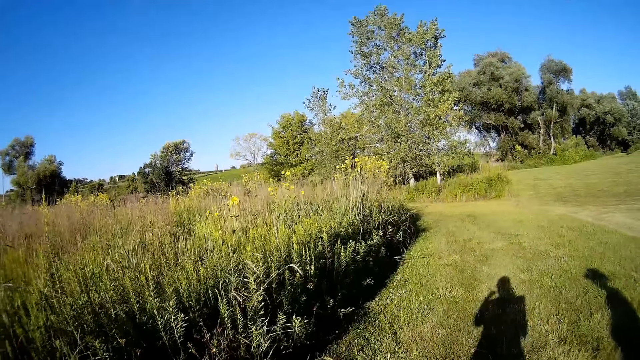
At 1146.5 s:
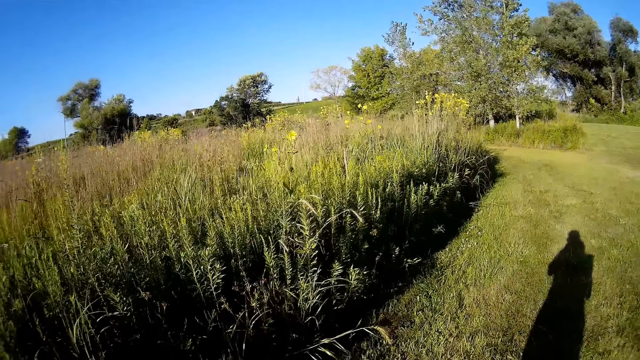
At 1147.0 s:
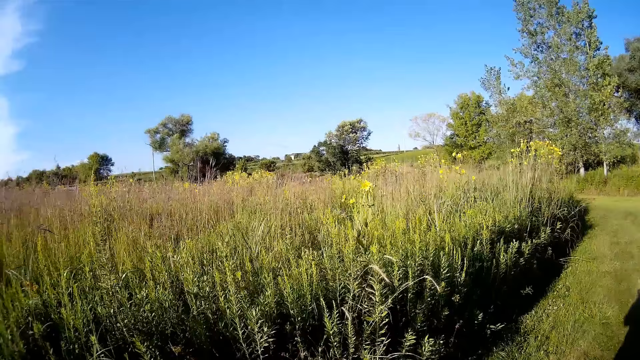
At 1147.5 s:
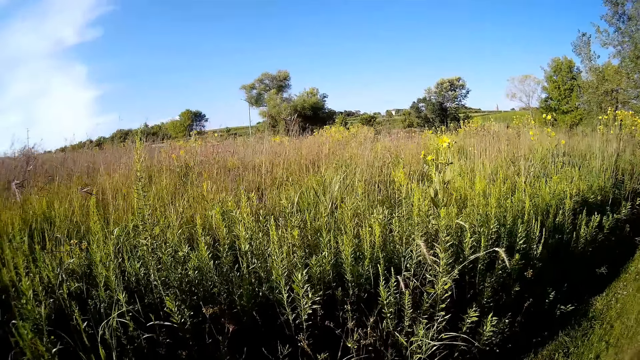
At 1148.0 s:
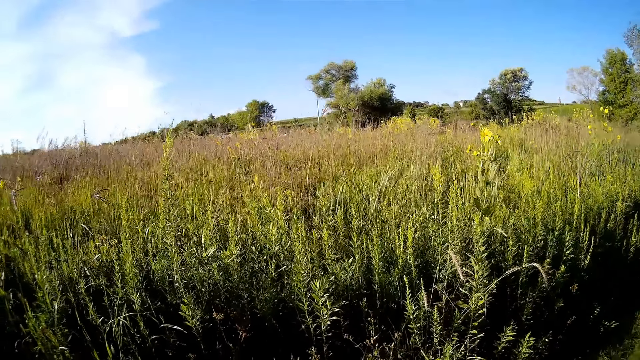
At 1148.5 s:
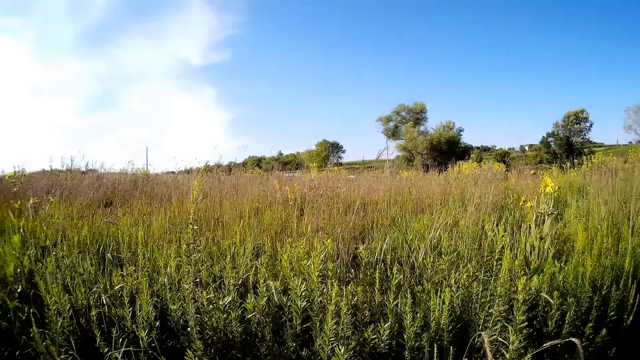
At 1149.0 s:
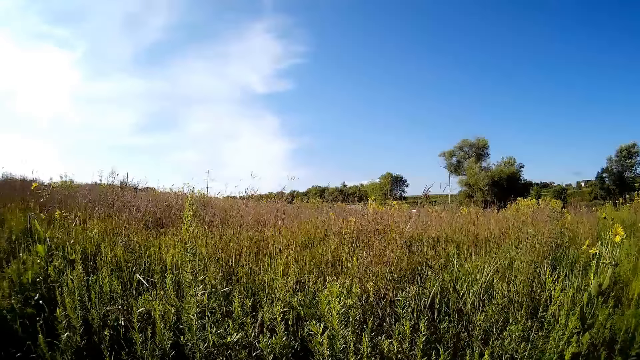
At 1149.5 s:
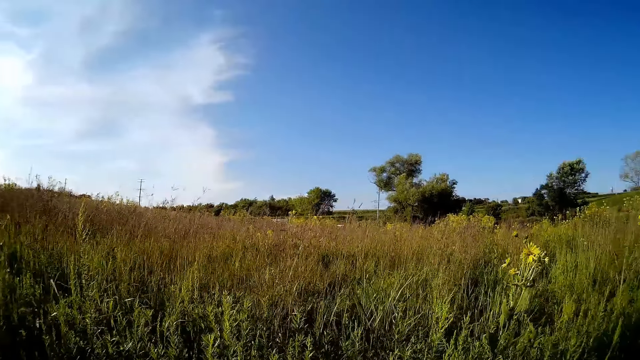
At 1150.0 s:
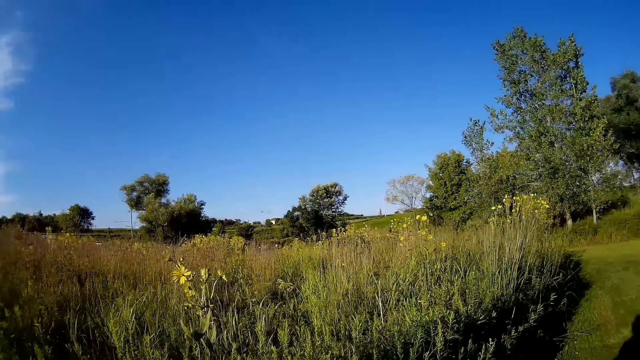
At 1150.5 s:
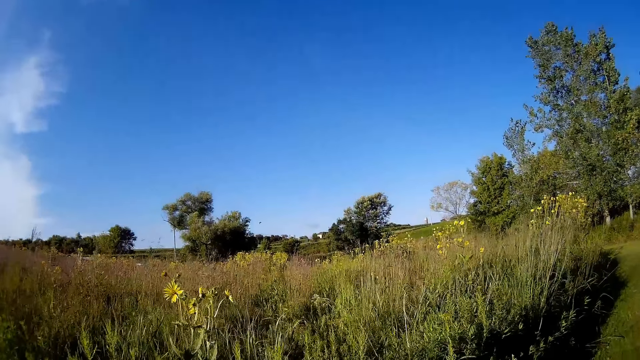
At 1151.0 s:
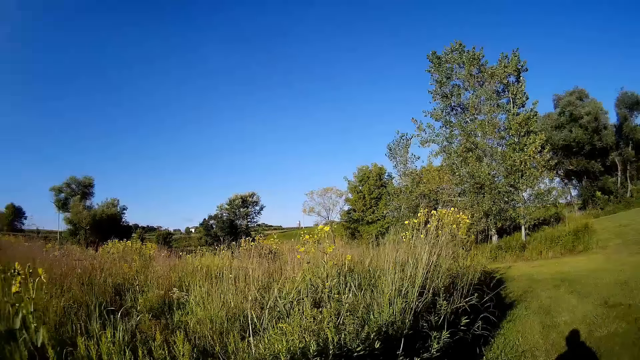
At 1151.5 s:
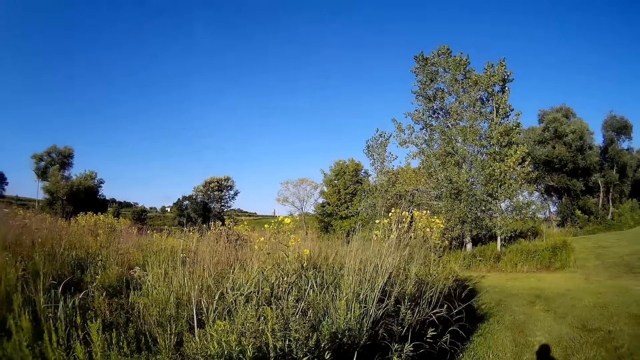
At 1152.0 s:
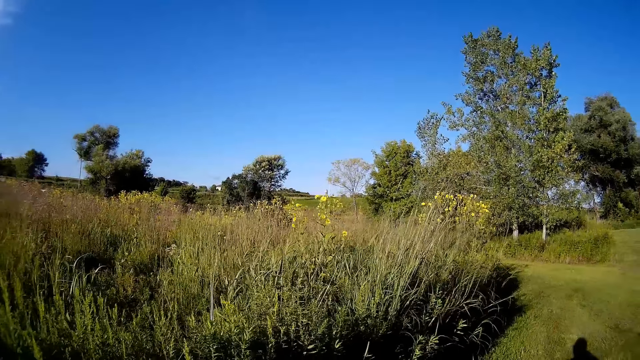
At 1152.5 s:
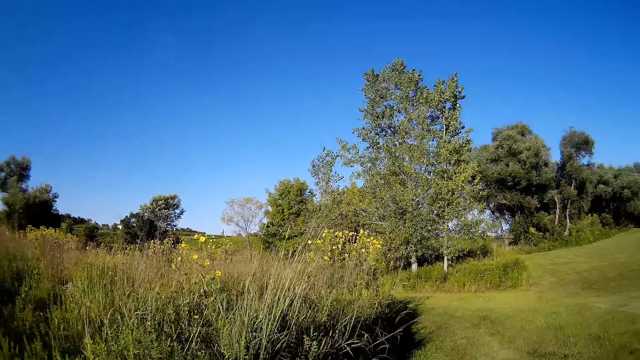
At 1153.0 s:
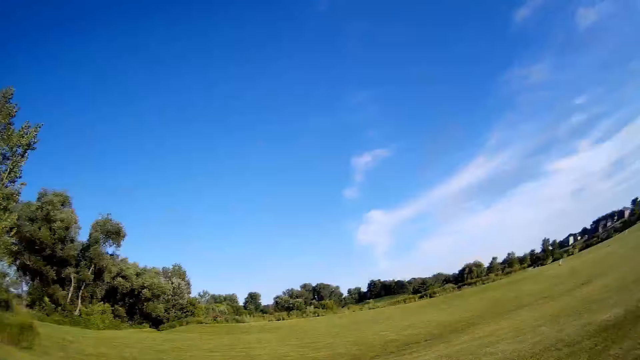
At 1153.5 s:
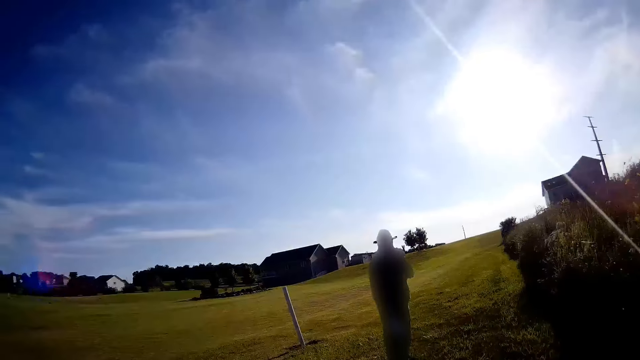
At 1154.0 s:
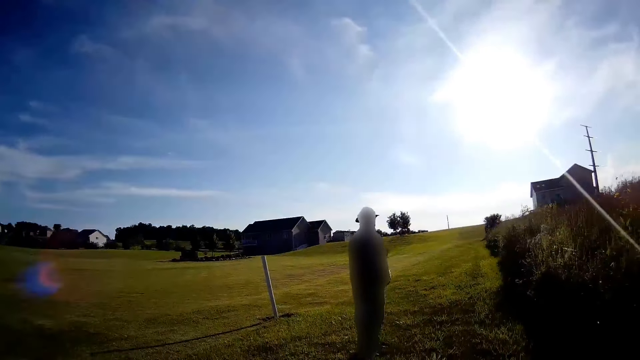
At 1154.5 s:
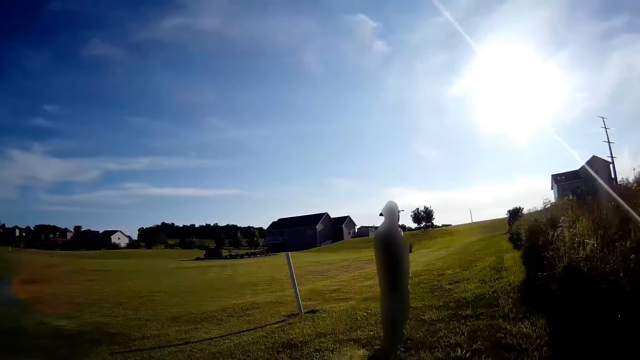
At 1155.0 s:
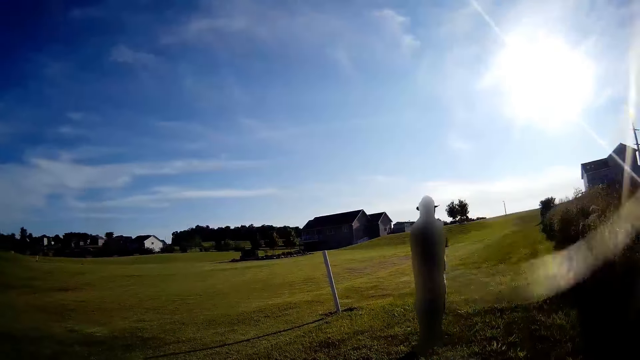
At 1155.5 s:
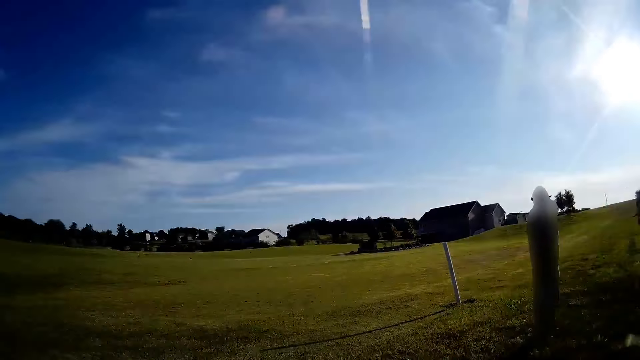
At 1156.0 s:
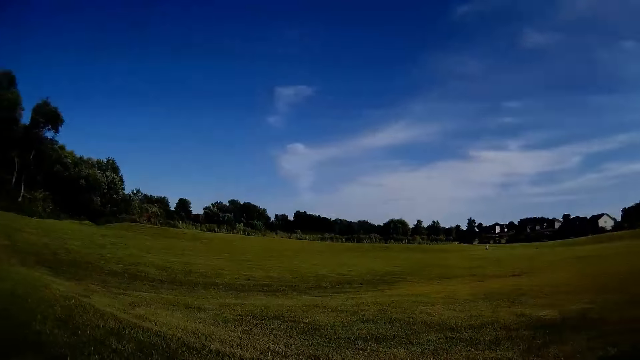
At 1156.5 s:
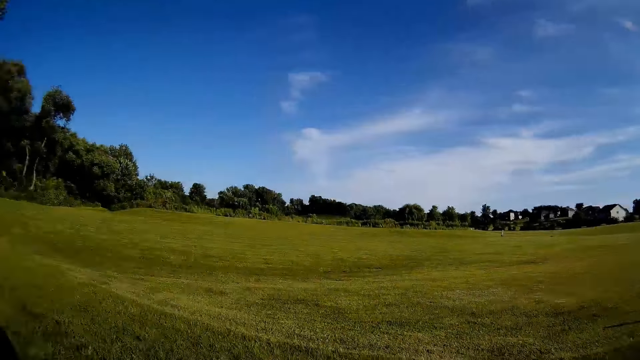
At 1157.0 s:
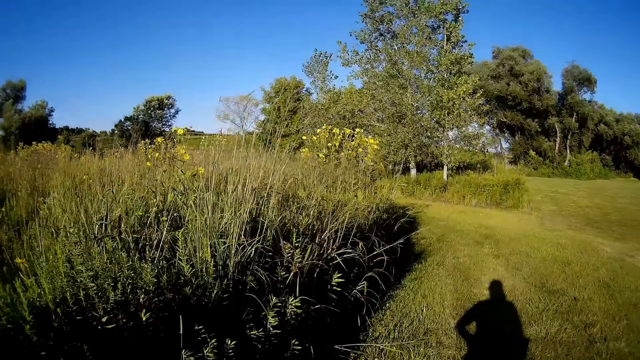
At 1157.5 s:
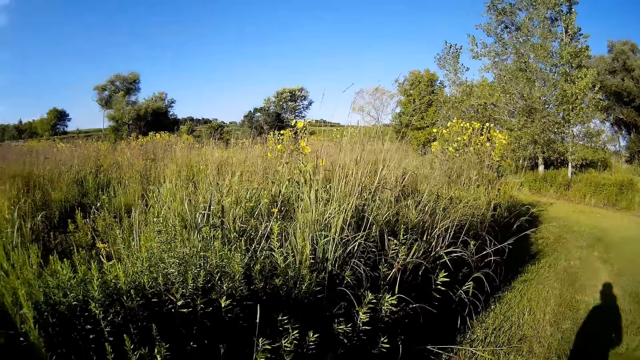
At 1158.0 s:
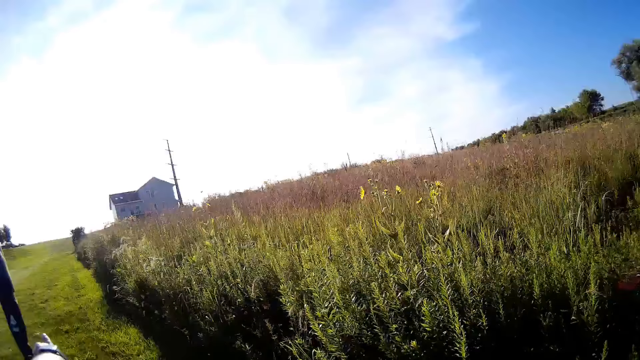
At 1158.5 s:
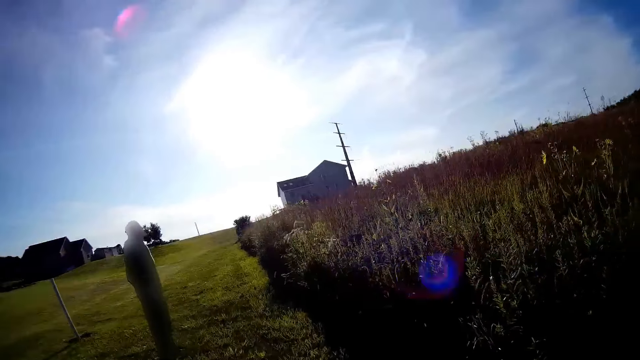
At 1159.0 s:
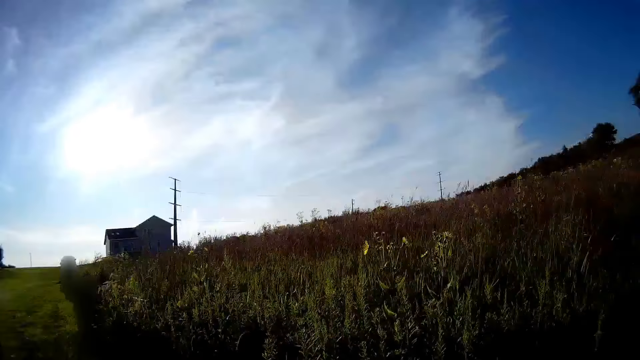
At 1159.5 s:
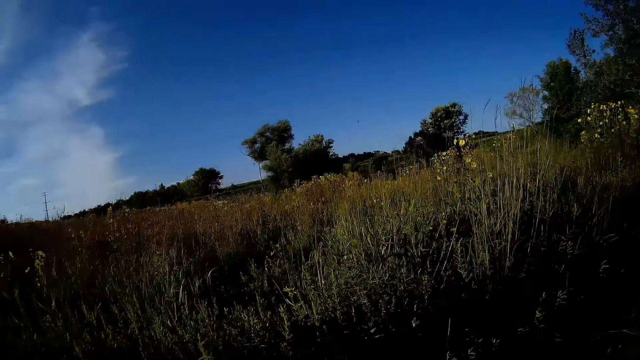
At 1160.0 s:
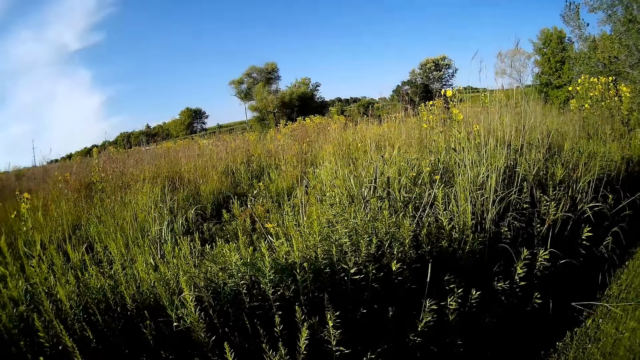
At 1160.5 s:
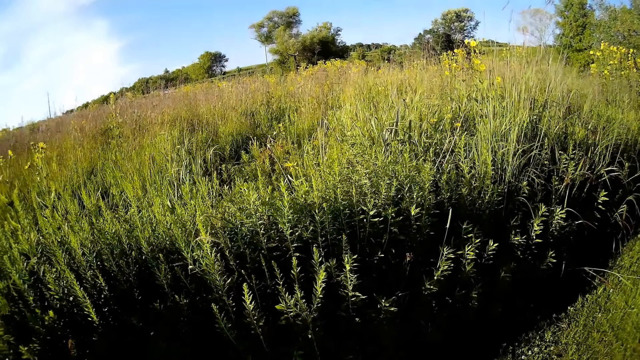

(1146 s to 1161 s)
The camera wearer walks, points out, and puts a hand on the face. They look around the compound. A man stands in the field. The camera wearer turns back to the man and dialogues with the man. They hold the waist. They look around the field.

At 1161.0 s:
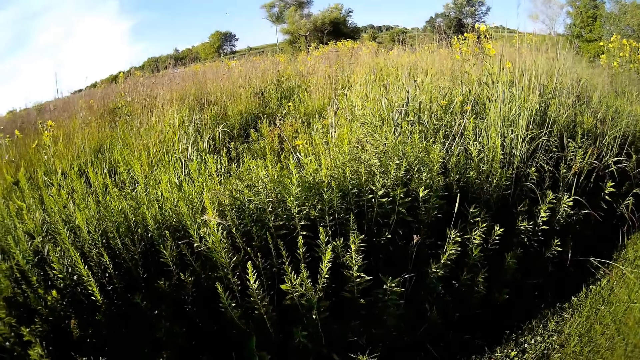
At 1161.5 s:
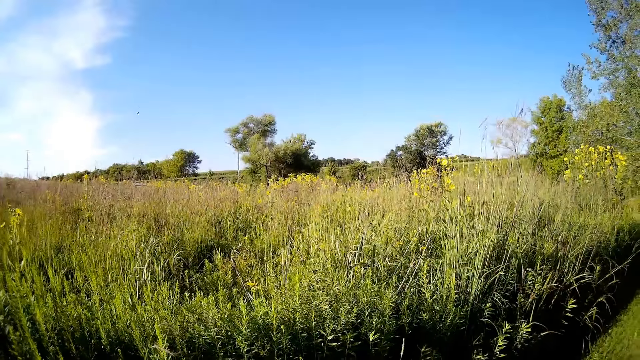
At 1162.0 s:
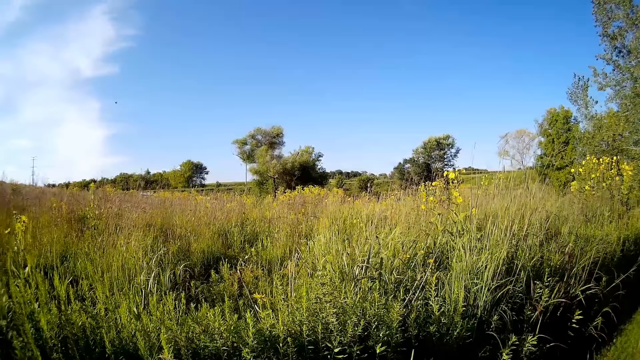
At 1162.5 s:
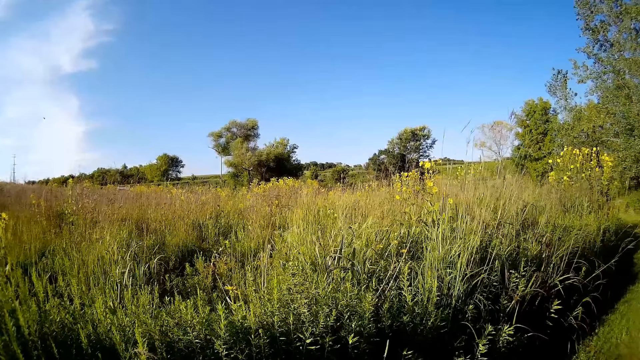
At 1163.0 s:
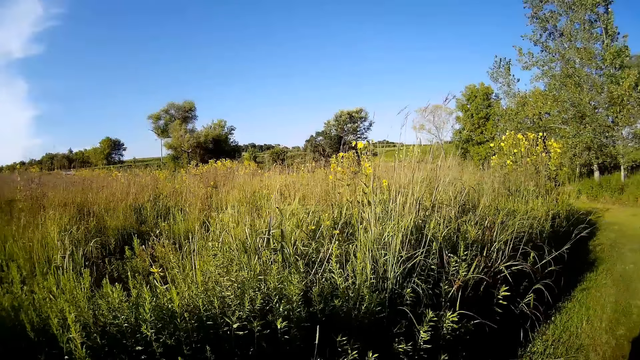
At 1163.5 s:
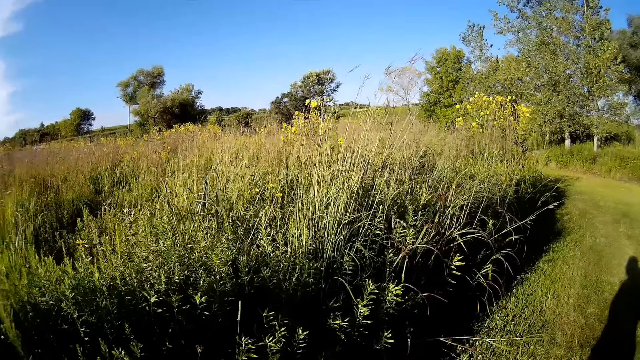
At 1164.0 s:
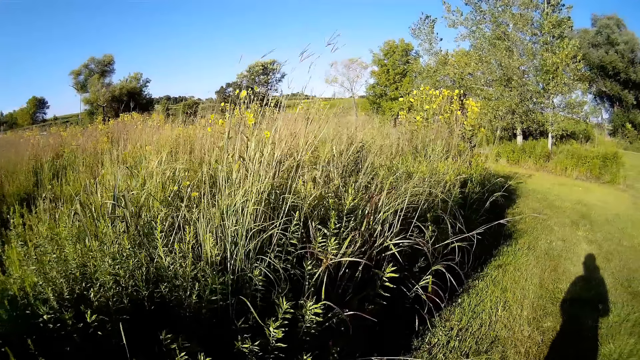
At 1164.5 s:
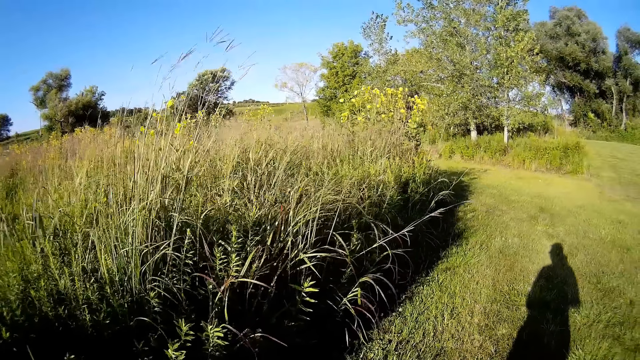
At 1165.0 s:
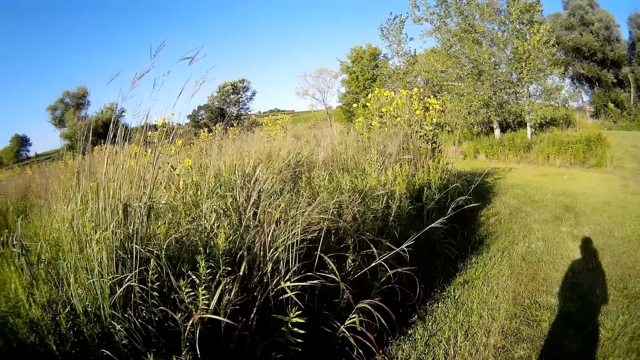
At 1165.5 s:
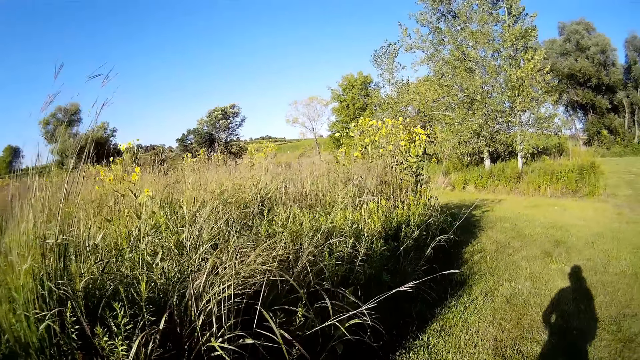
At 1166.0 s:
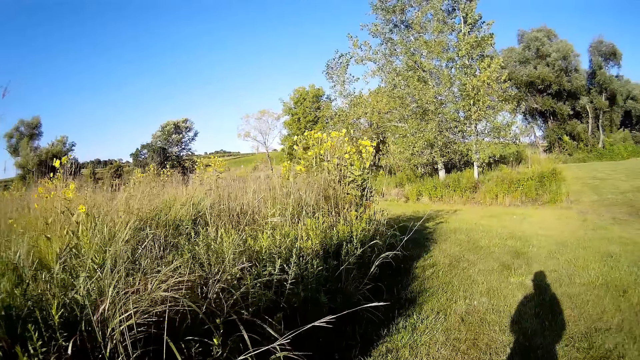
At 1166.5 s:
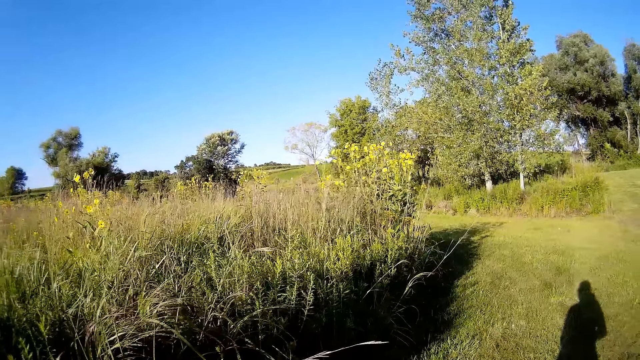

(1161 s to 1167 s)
The camera wearer walks.
